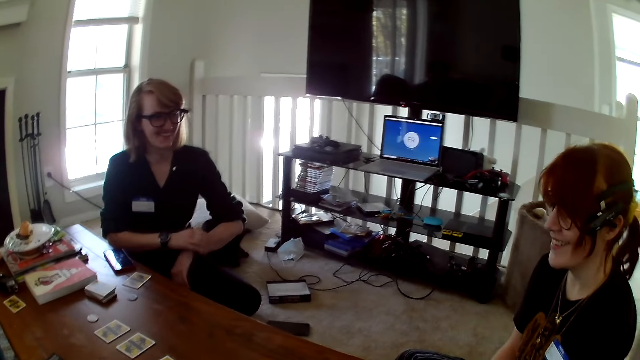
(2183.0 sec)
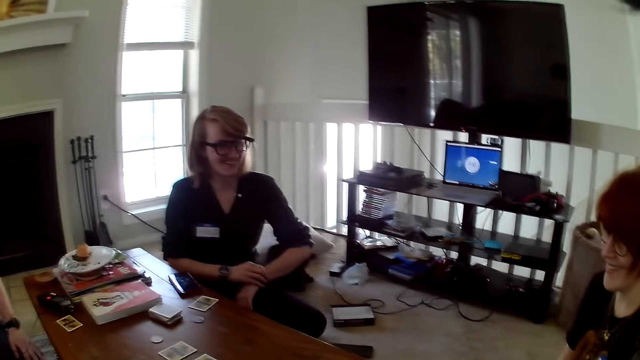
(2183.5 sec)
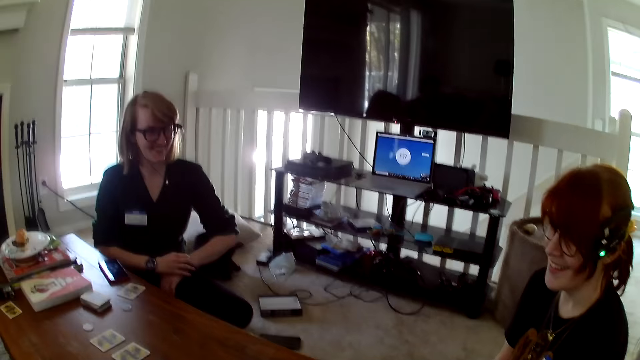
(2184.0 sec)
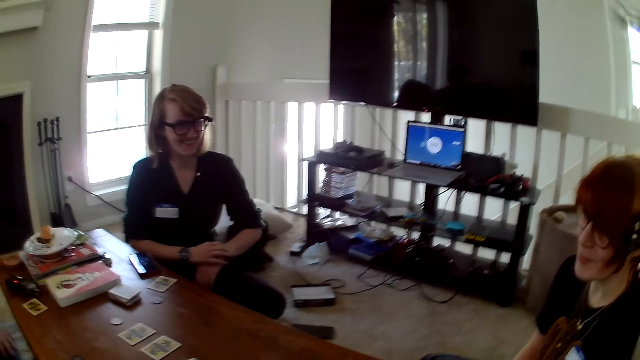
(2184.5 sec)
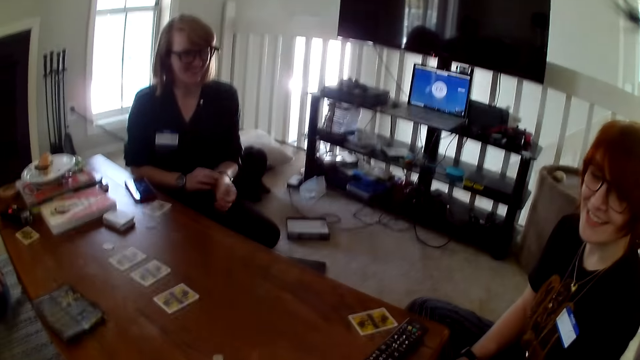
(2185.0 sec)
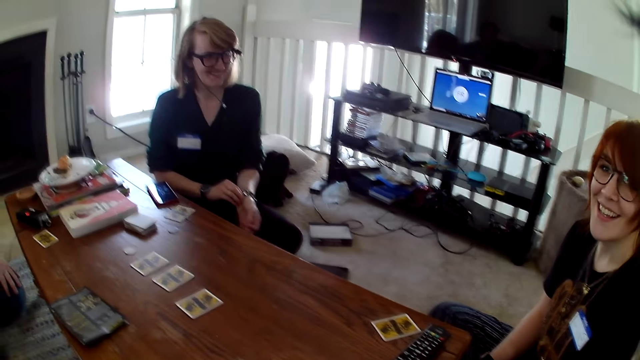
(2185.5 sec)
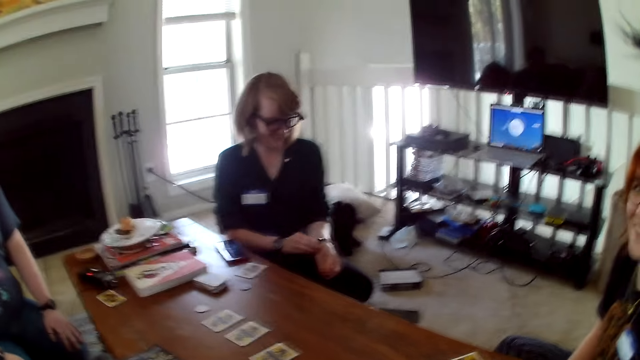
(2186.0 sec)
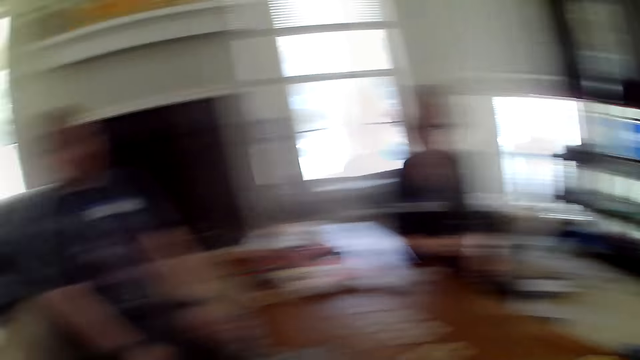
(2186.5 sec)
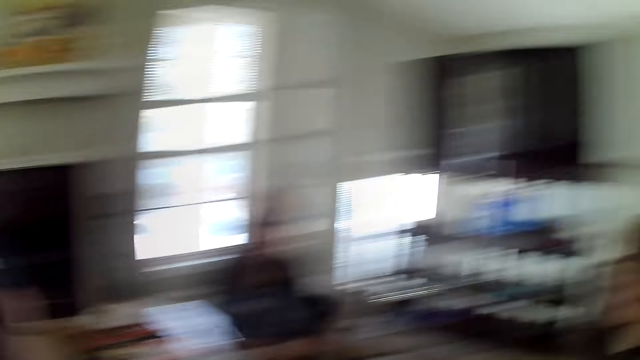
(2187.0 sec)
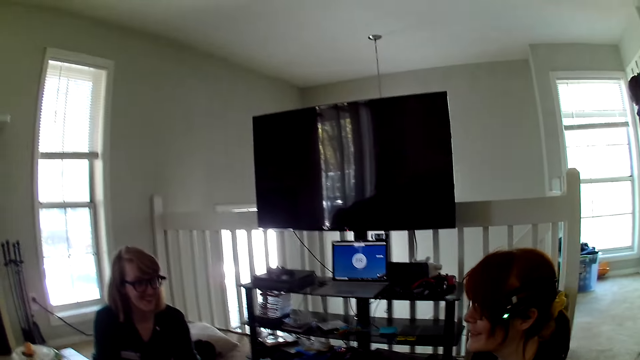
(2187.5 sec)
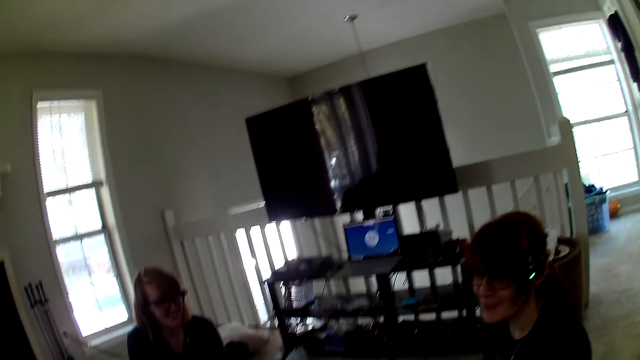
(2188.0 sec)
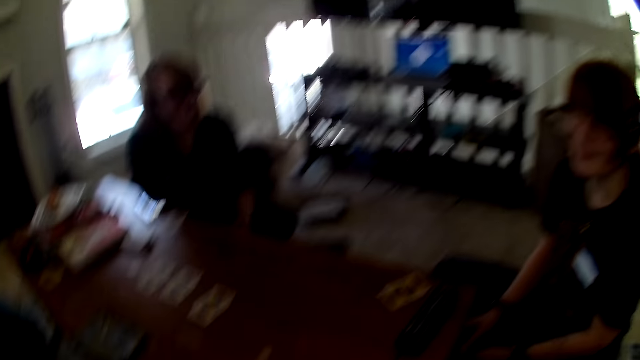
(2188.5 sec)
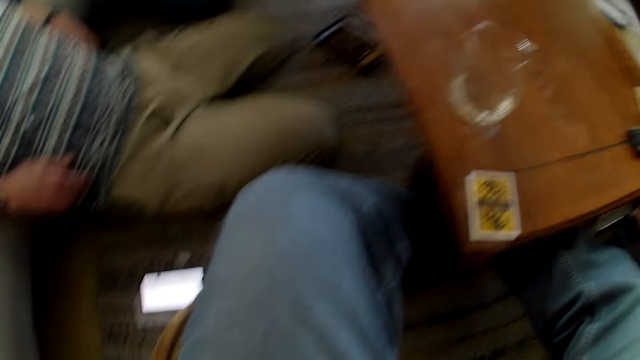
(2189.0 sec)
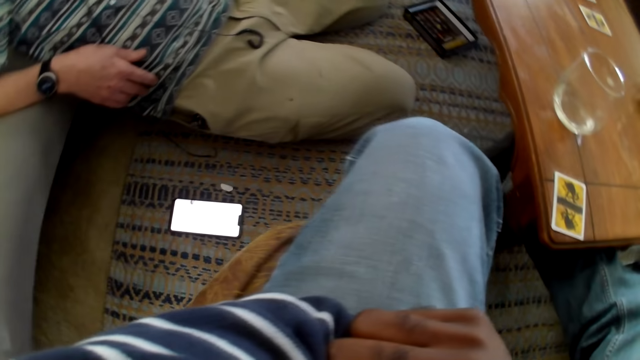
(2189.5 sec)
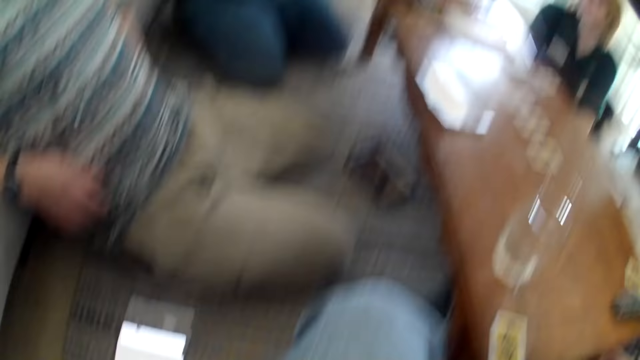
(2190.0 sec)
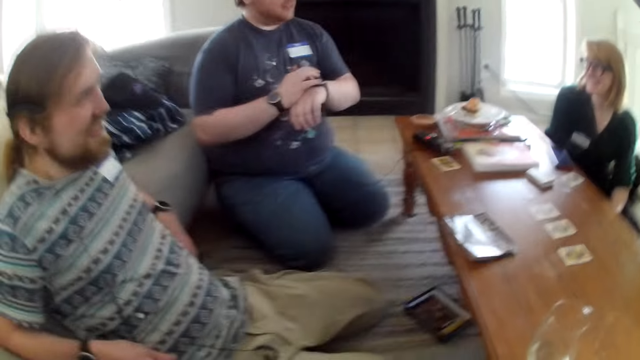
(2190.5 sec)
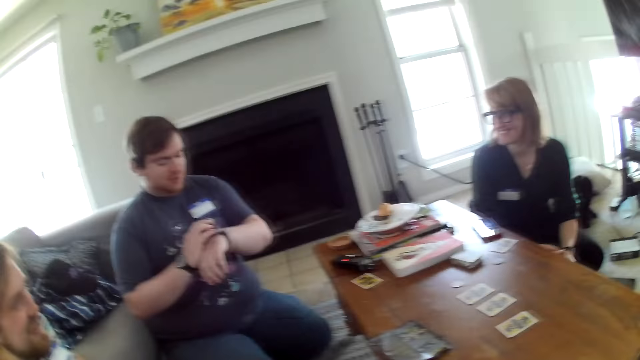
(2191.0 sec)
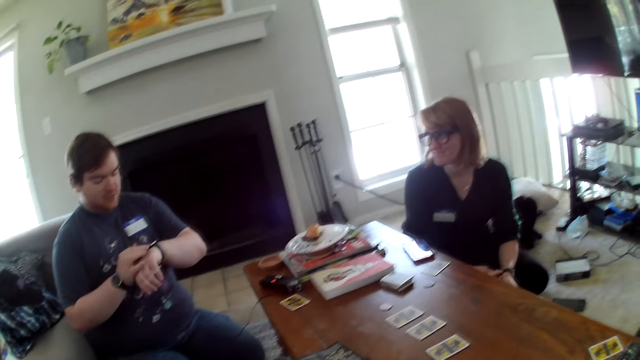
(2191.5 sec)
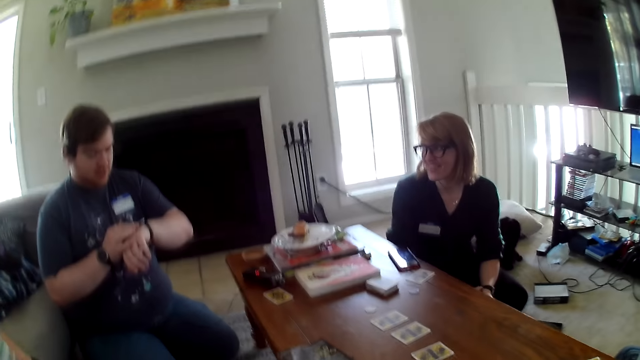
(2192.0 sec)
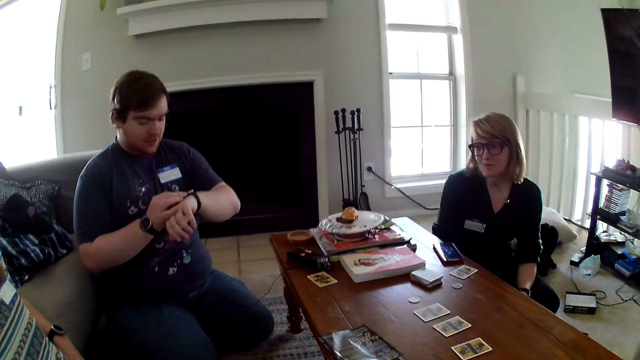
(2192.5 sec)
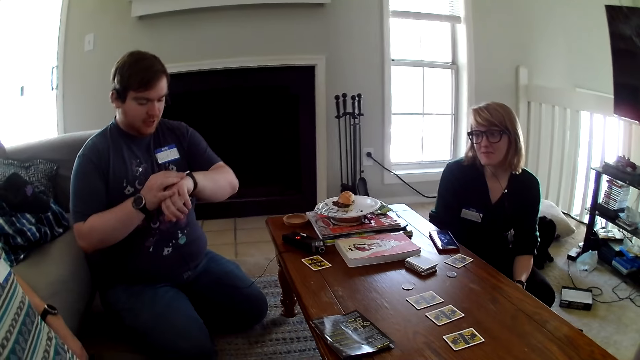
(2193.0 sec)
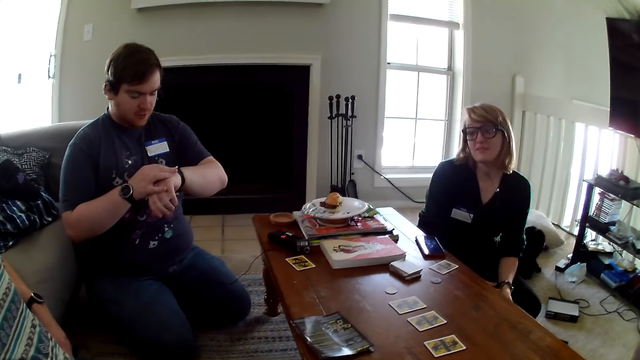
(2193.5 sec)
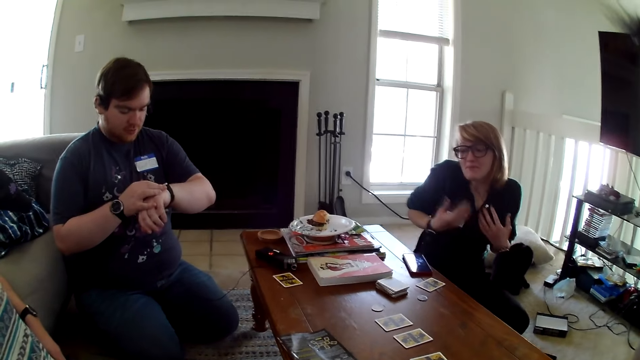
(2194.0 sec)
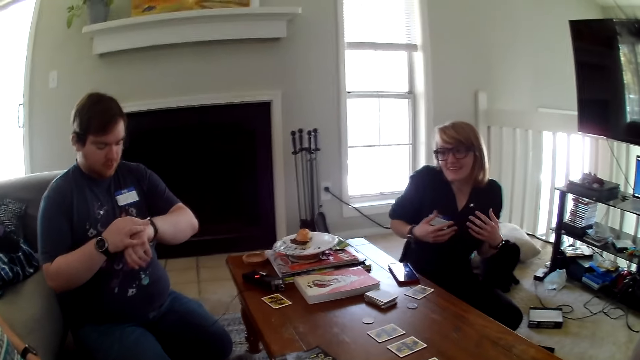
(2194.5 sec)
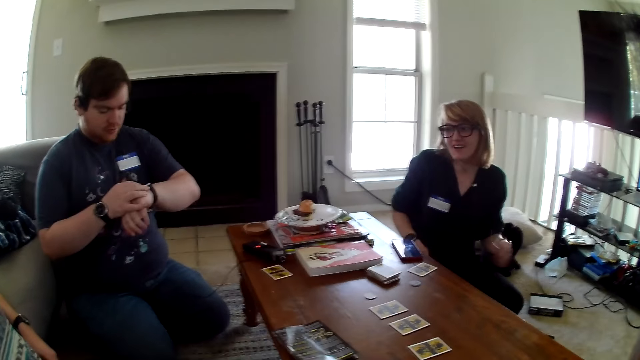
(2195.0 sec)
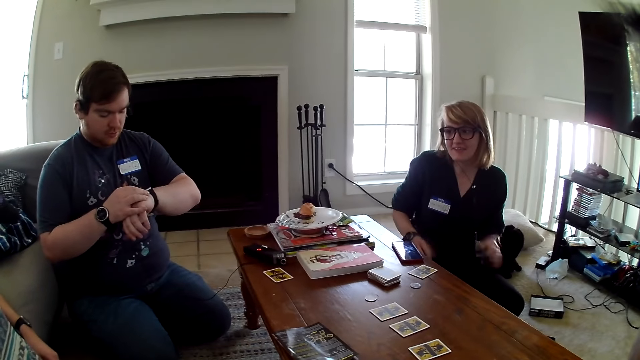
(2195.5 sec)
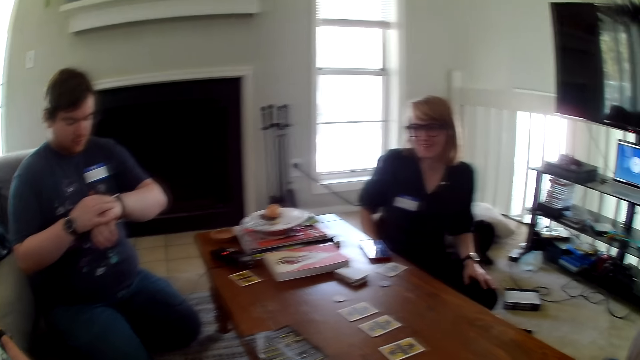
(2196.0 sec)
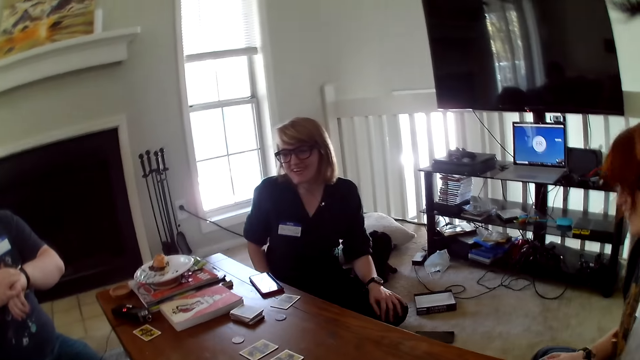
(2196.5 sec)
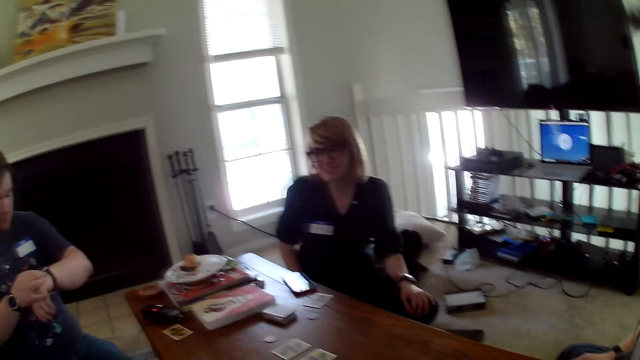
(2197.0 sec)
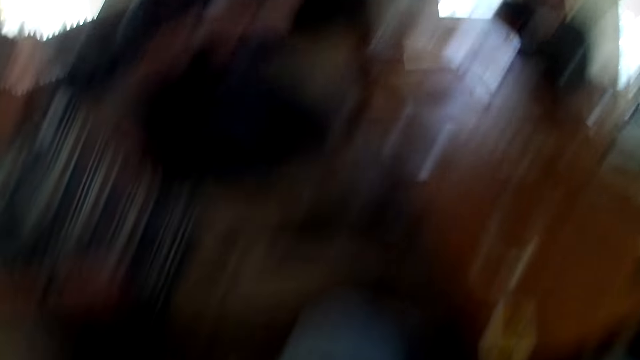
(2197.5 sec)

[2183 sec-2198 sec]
A woman touches the watch. A man touches the watch. The woman moves the hand.

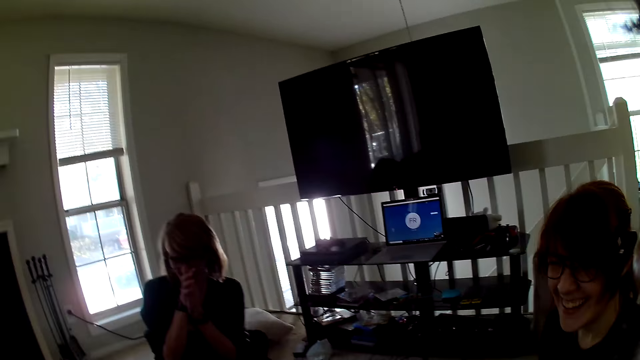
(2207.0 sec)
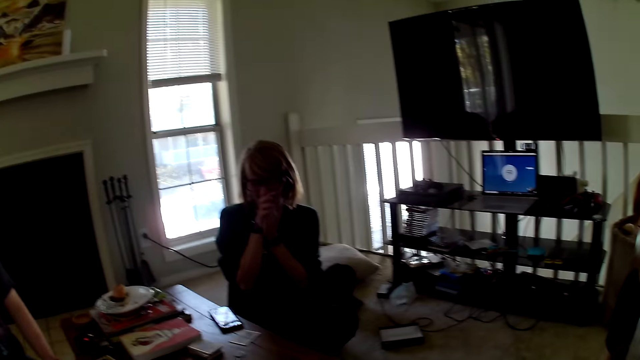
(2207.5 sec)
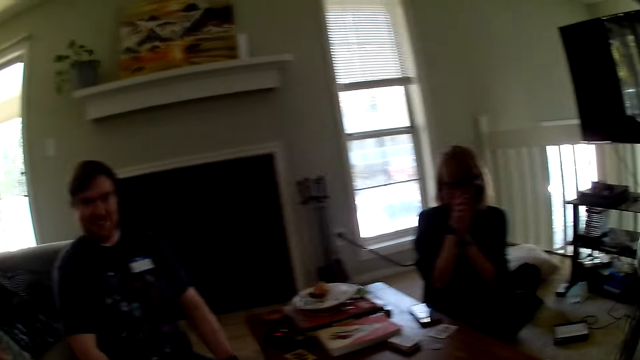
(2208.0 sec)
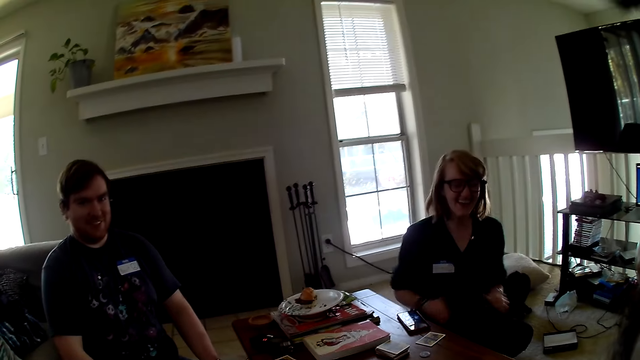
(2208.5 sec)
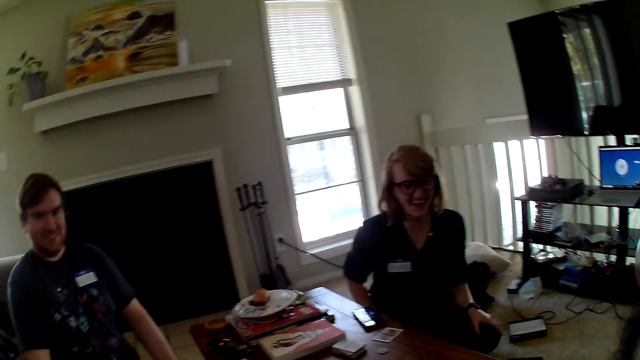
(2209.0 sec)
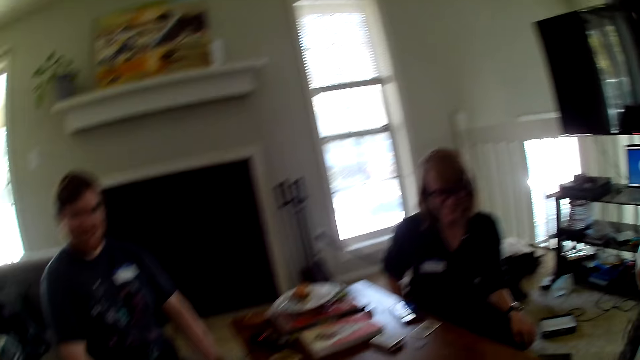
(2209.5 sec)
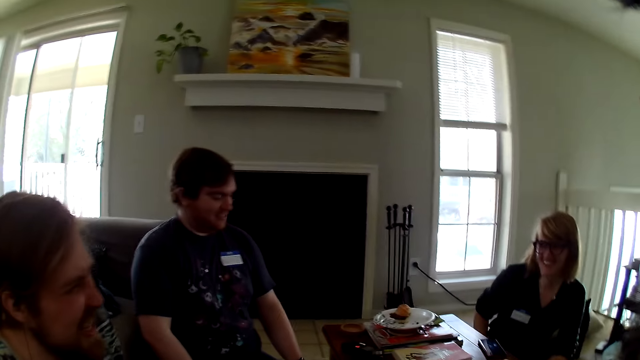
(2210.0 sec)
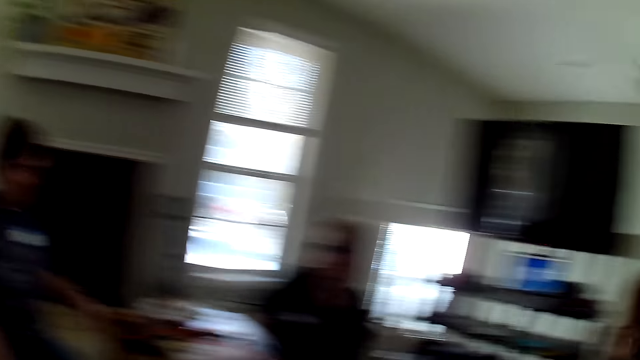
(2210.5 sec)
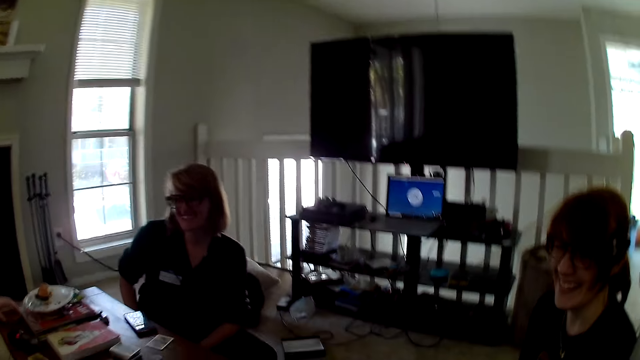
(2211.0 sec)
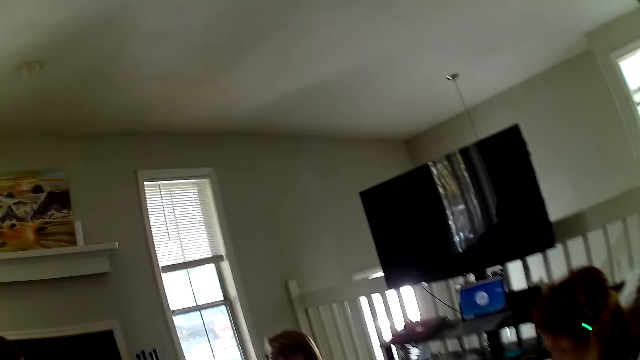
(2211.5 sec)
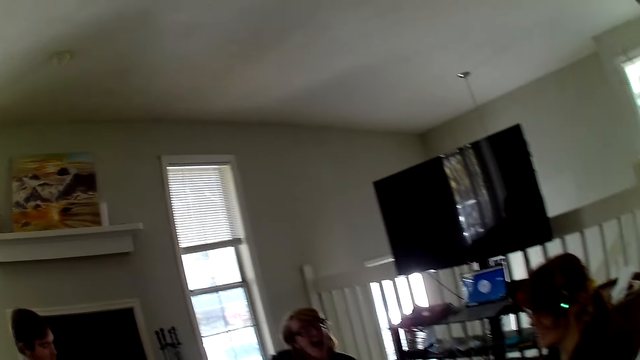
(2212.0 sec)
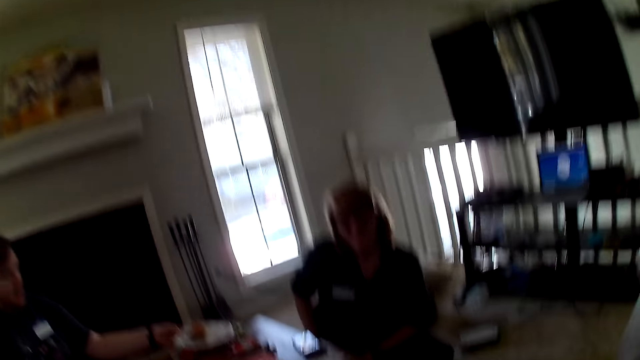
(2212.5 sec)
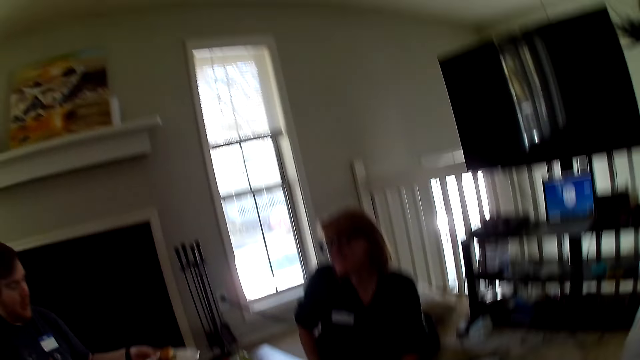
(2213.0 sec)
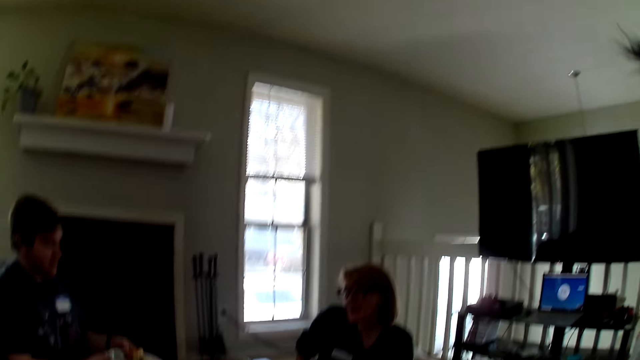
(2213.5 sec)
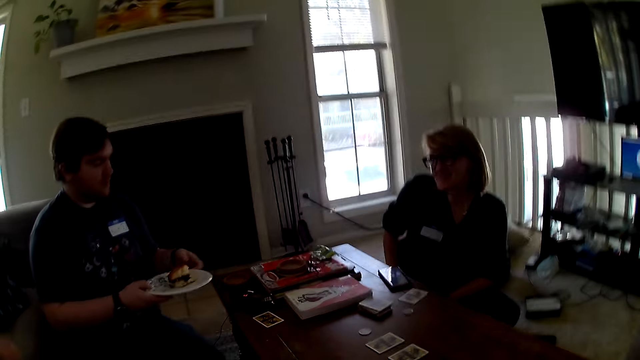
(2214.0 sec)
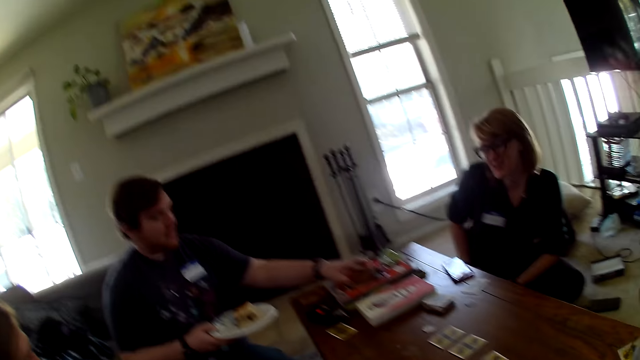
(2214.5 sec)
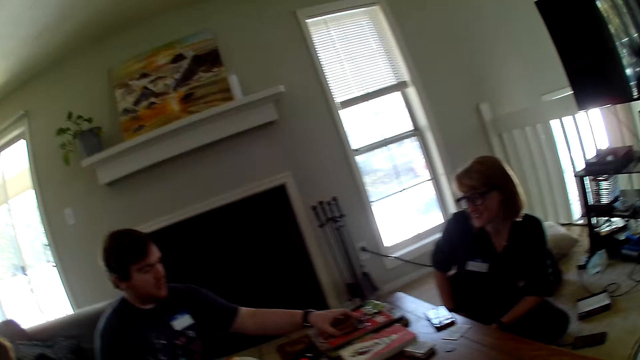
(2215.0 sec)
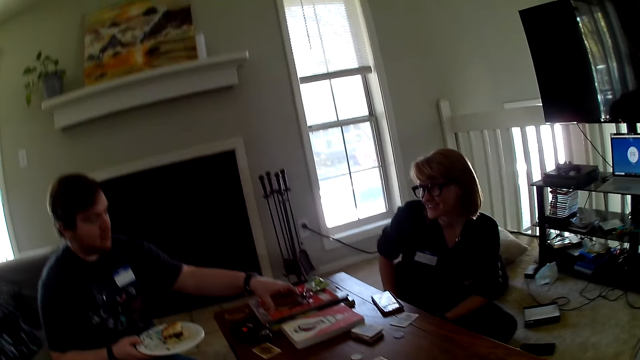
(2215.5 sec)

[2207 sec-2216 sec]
A man moves the plate.
